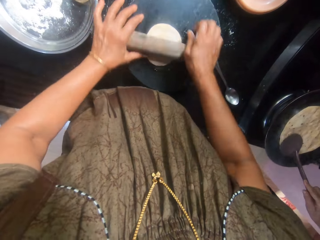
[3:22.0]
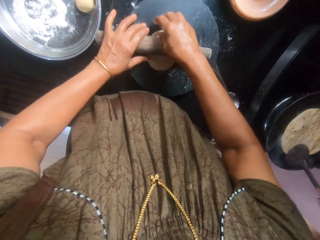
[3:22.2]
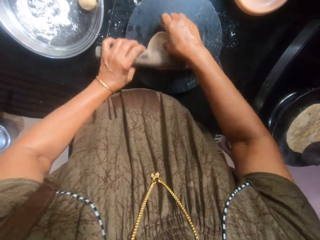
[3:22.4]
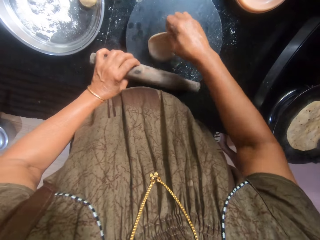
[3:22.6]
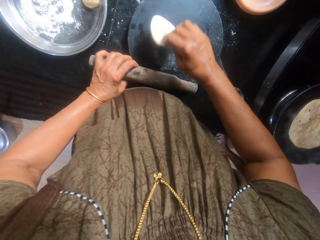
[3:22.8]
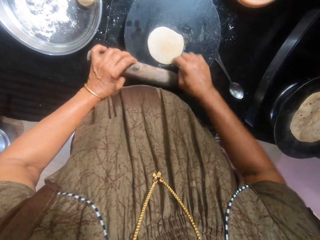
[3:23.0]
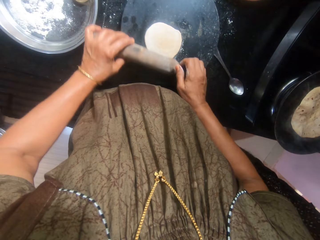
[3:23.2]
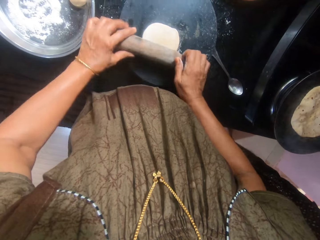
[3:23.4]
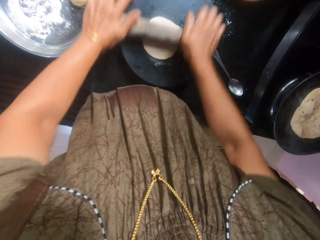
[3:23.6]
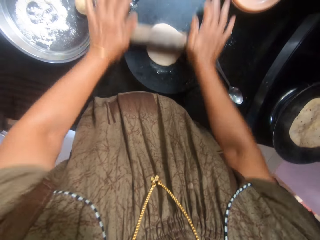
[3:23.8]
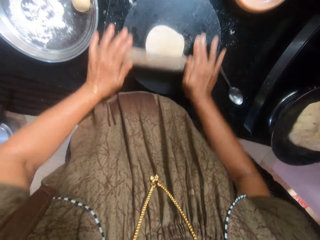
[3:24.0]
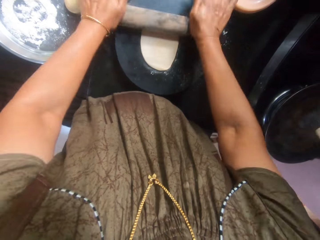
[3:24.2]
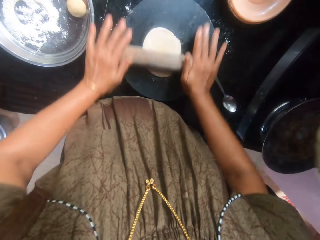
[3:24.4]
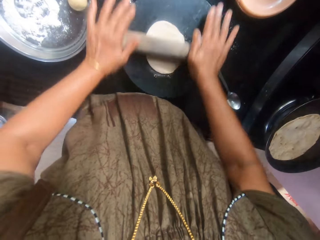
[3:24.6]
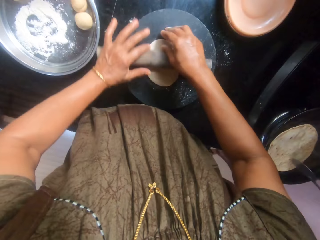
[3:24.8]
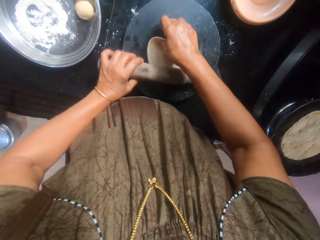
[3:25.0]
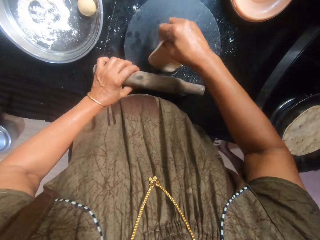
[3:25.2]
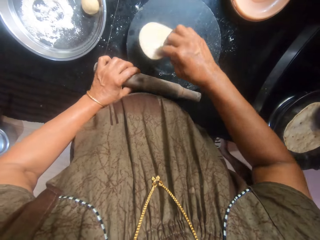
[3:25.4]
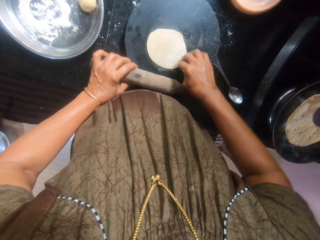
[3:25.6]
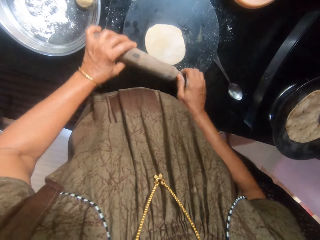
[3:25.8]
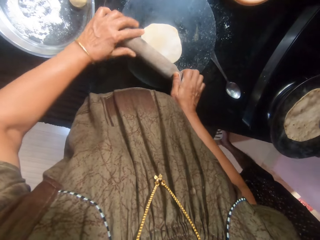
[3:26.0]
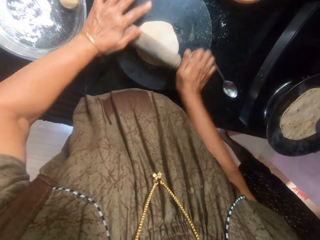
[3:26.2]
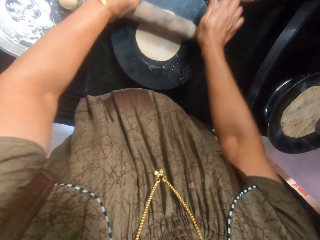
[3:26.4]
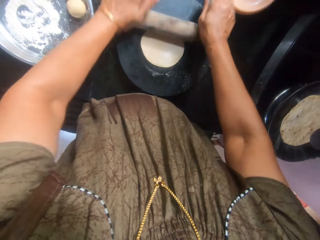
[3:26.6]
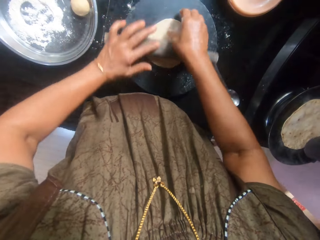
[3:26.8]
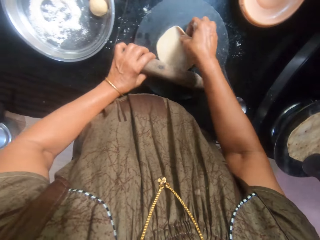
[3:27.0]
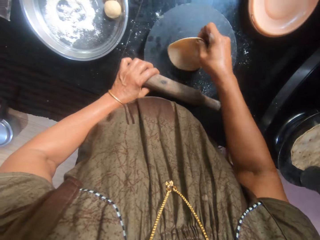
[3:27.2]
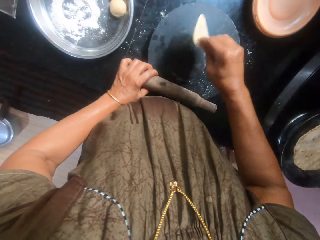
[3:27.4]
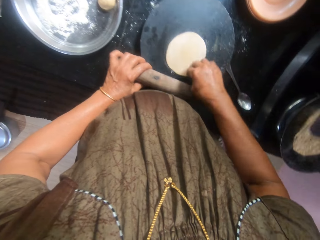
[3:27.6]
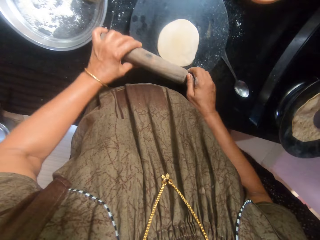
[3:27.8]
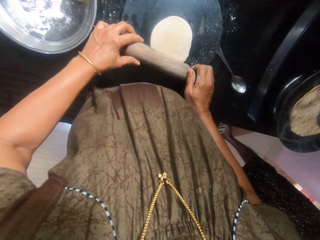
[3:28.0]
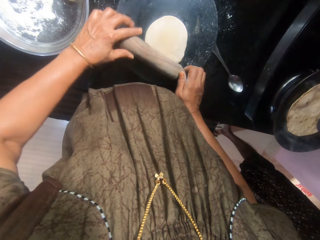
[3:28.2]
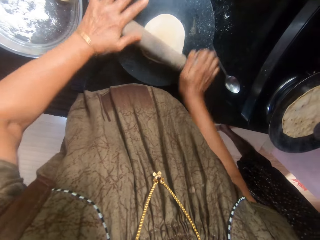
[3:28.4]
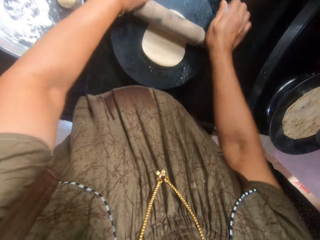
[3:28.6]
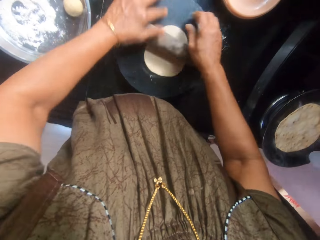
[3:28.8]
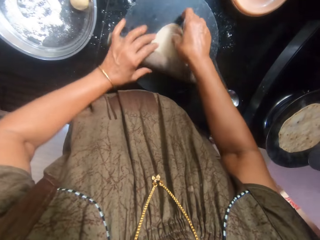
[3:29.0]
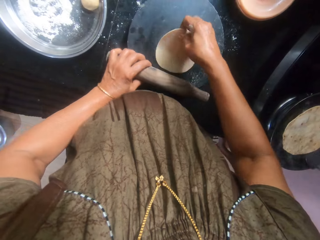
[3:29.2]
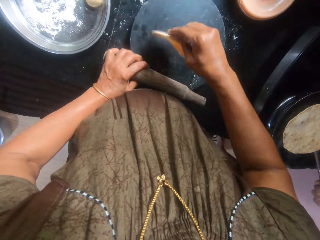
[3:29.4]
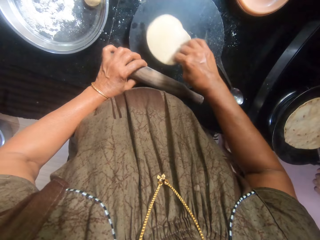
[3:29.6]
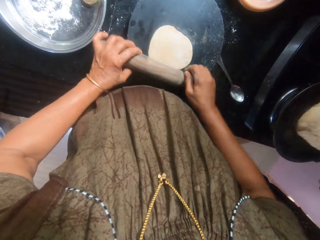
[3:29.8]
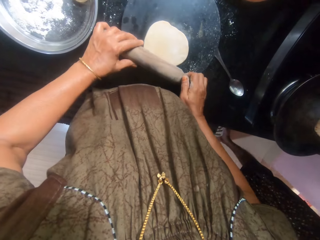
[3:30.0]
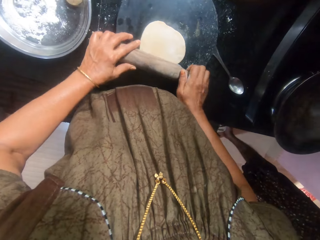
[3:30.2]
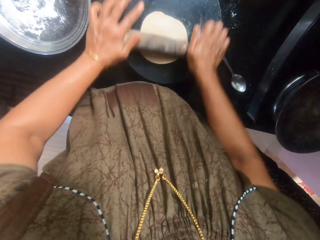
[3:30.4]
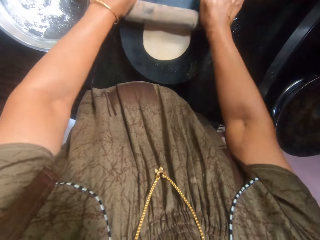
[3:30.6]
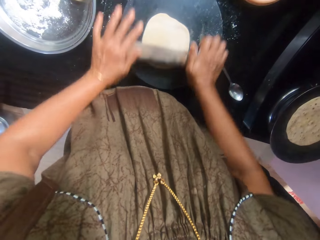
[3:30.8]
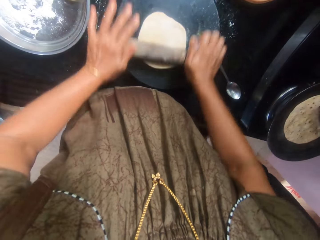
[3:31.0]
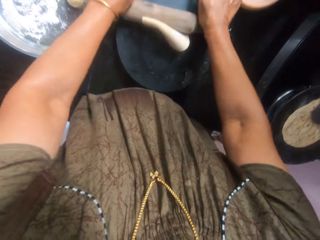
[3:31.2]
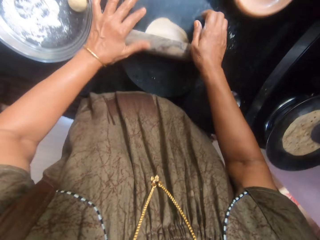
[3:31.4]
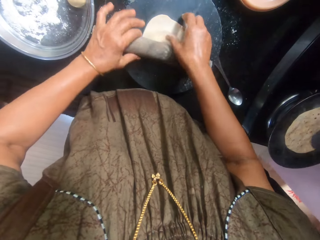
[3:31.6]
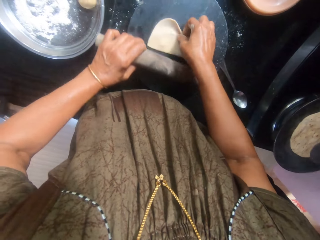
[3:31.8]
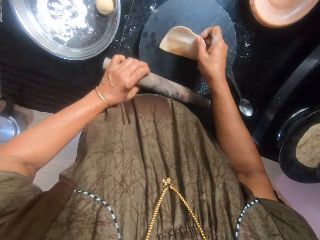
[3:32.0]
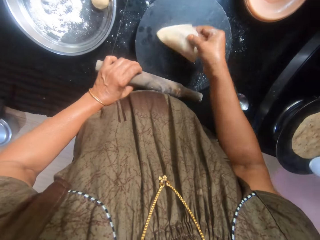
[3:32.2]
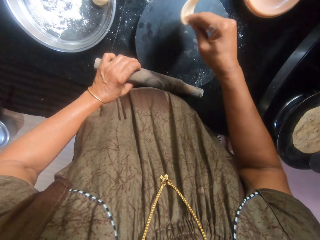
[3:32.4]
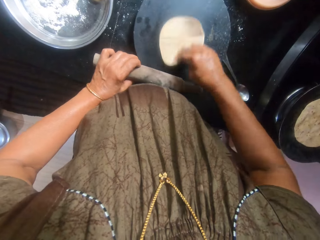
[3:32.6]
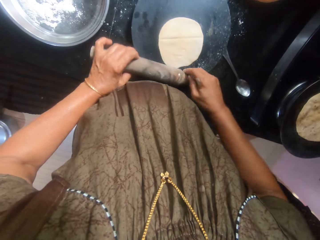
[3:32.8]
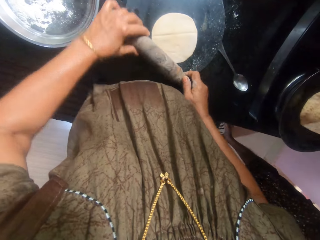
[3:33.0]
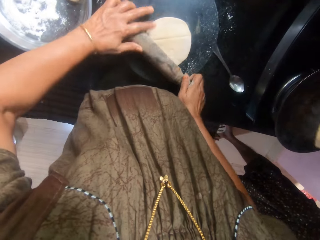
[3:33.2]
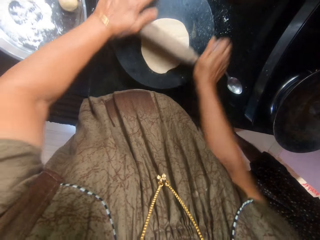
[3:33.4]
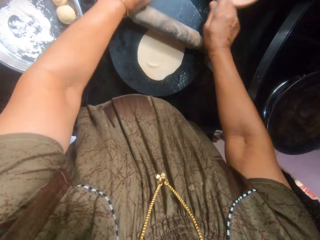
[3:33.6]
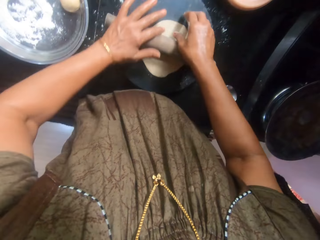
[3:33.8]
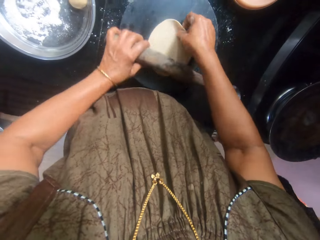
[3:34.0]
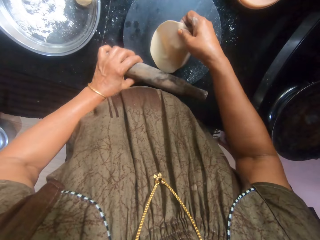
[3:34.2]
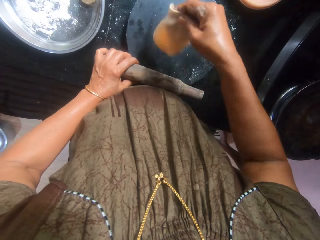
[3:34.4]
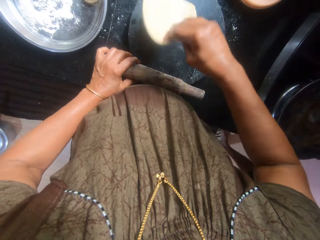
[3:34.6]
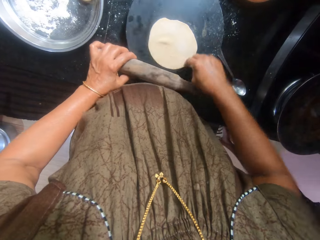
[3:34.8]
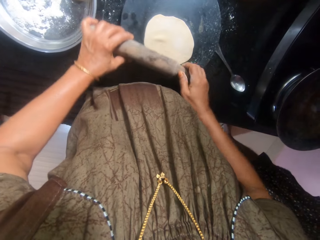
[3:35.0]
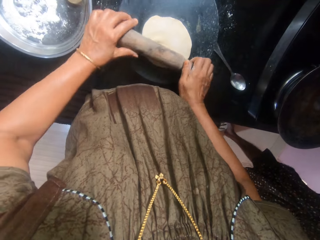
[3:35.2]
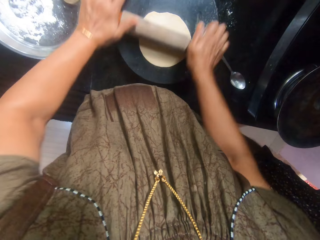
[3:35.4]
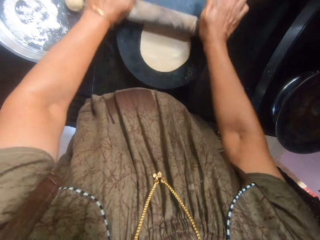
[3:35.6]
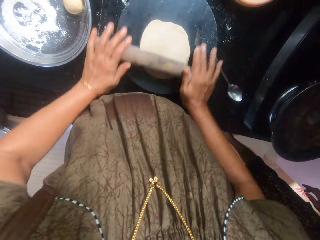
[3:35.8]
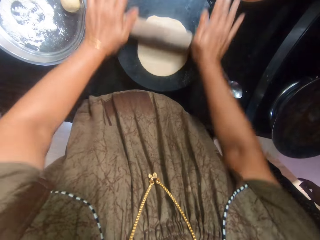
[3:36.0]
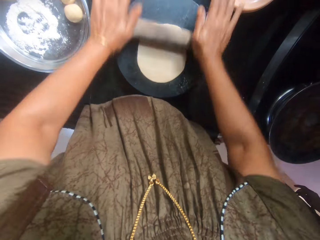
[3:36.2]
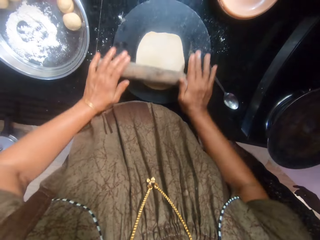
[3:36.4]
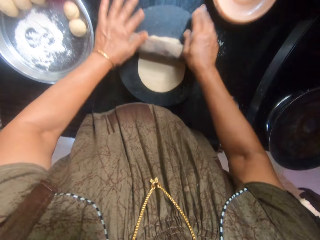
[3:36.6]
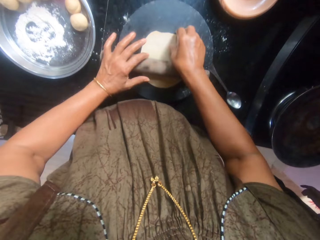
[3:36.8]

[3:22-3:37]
The camera wearer turns the dough upside down. They flatten the dough with the rolling pin. The woman flips the dough with the spoon. The camera wearer turns the dough upside down. They flatten the dough with the rolling pin. They turn the dough upside down. They flatten the dough with the rolling pin. They turn the dough upside down. They flatten the dough with the rolling pin. They turn the dough upside down. They flatten the dough with the rolling pin. The woman picks the dough from the pan. The camera wearer turns the dough upside down. They flatten the dough with the rolling pin.

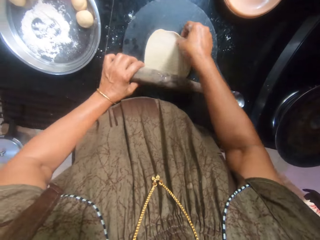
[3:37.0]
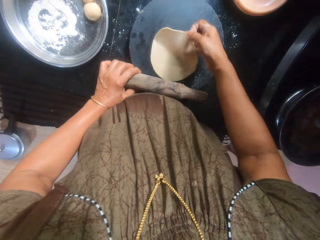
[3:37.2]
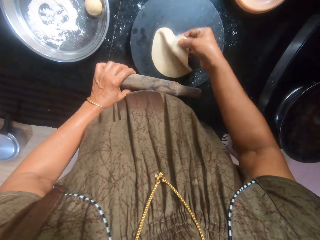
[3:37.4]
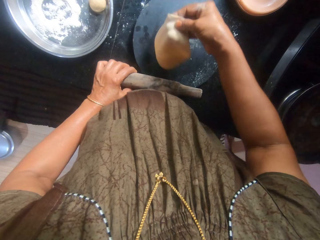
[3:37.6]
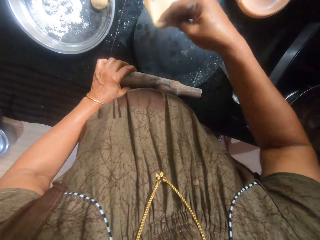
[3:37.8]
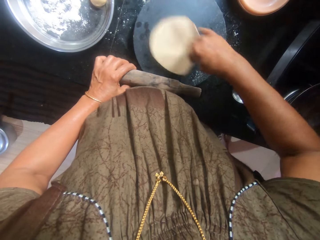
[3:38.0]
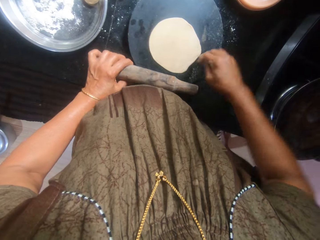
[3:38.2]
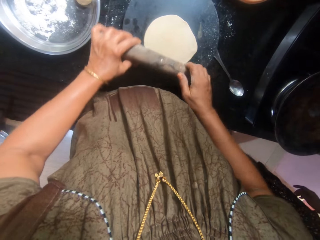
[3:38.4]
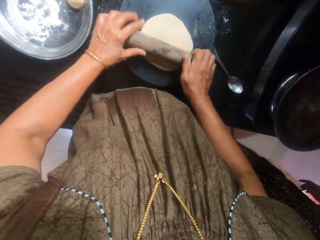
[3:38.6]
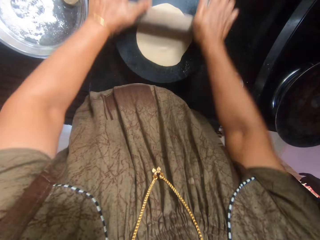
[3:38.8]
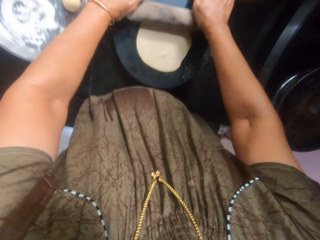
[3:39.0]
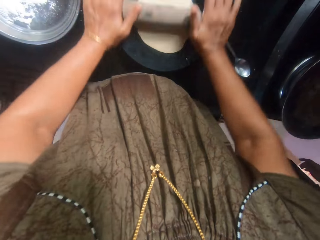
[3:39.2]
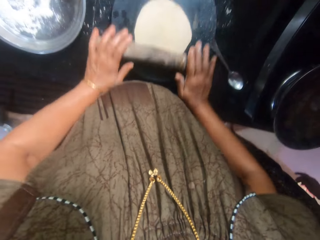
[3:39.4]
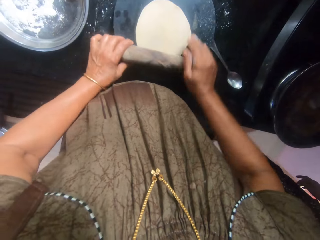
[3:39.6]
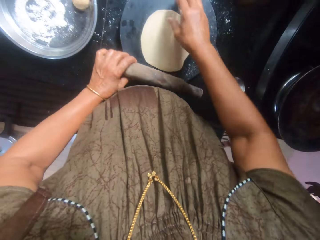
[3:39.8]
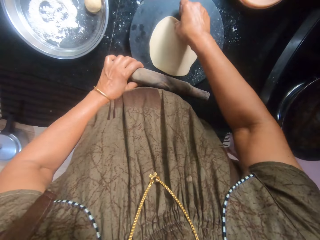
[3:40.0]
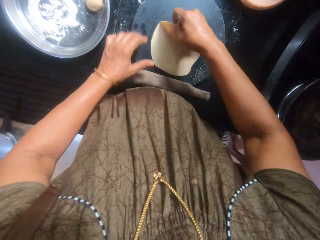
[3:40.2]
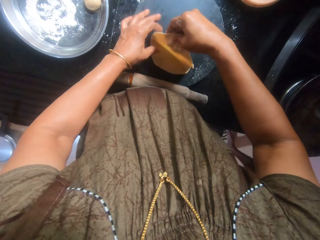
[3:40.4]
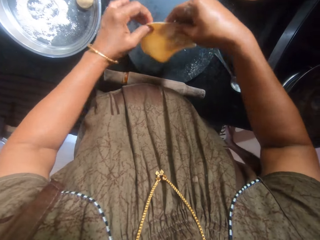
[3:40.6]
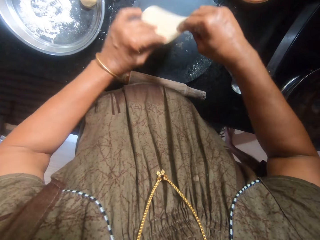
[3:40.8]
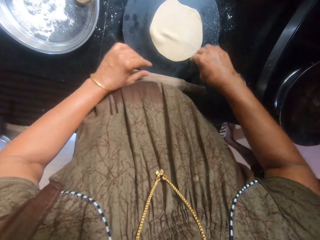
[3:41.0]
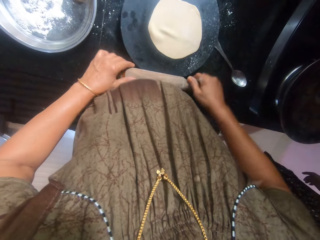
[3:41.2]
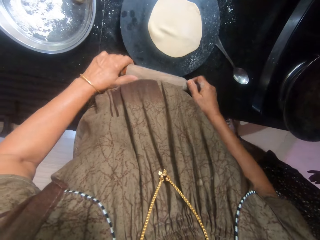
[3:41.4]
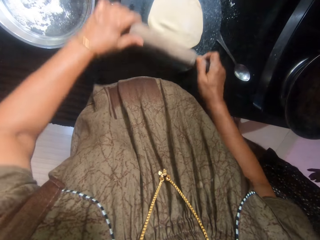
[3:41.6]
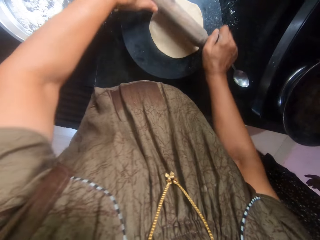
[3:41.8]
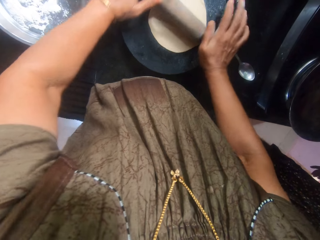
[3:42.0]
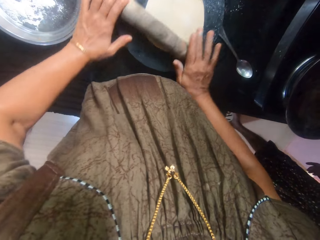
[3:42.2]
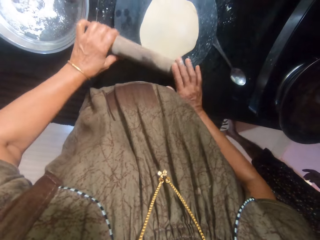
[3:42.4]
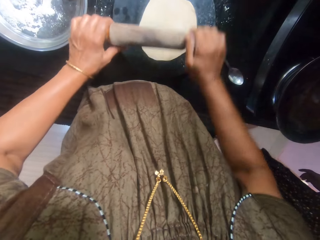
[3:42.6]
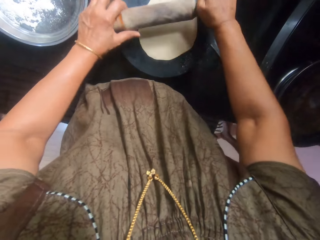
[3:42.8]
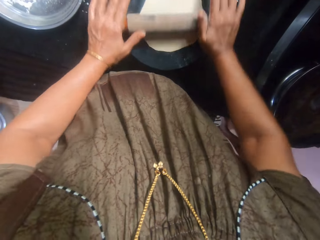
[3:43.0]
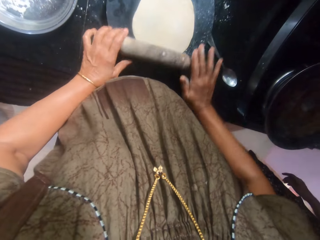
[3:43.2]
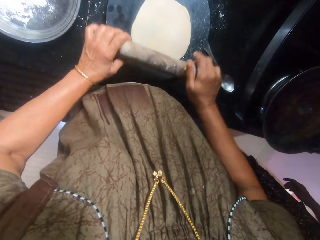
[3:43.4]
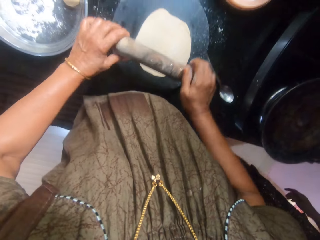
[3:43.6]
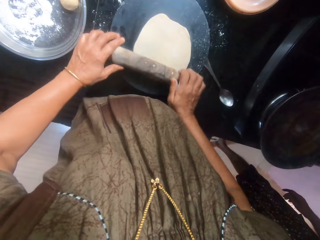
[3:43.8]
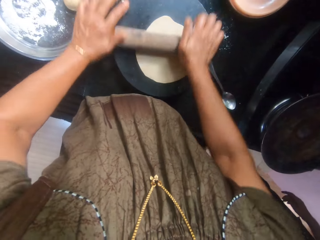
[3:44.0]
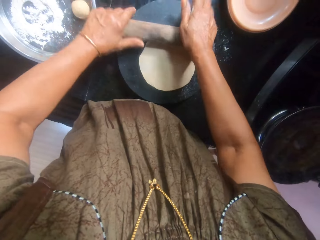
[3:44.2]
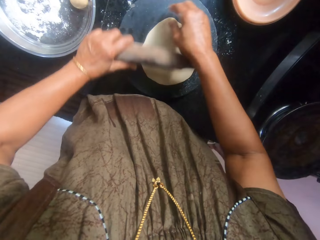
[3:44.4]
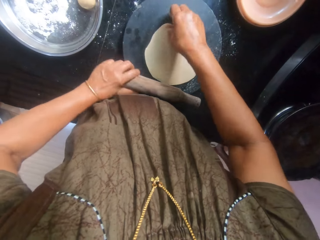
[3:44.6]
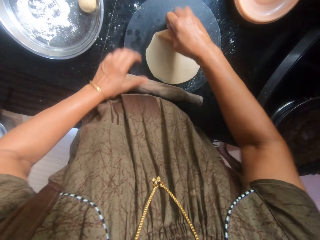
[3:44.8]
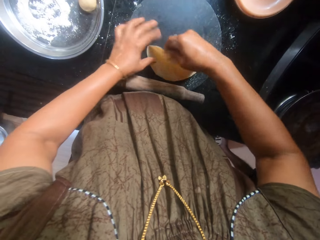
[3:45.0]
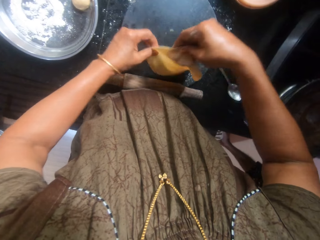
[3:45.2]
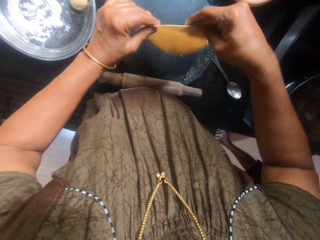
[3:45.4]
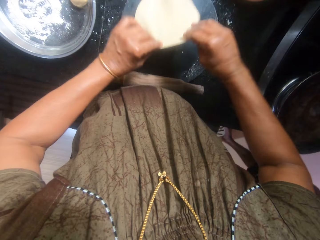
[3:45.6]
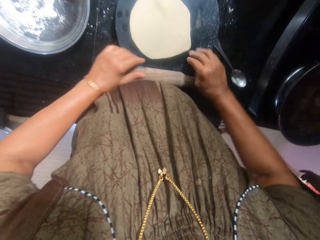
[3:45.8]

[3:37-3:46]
The camera wearer turns the dough upside down. They flatten the dough with the rolling pin. They turn the dough upside down. They drop the rolling pin on the countertop. They pick the rolling pin from the countertop. They flatten the dough with the rolling pin. They turn the dough upside down. They drop the rolling pin on the countertop.
